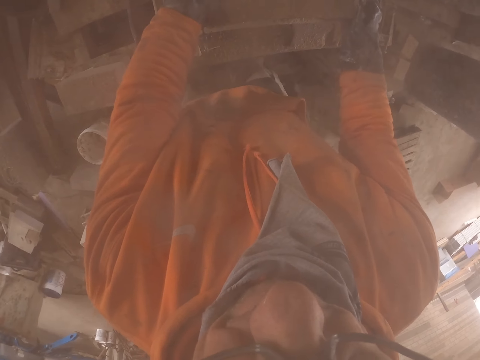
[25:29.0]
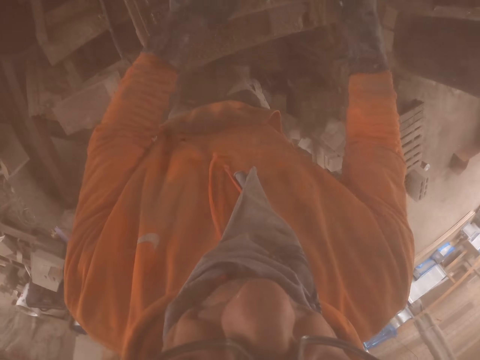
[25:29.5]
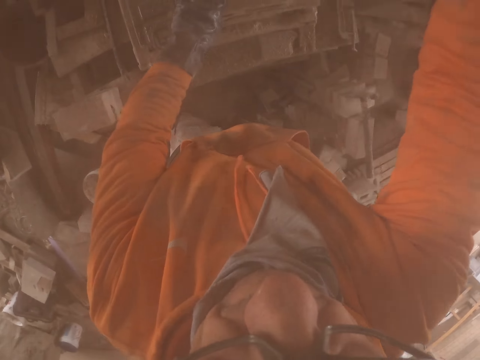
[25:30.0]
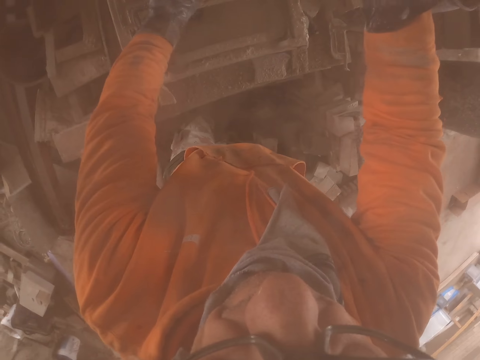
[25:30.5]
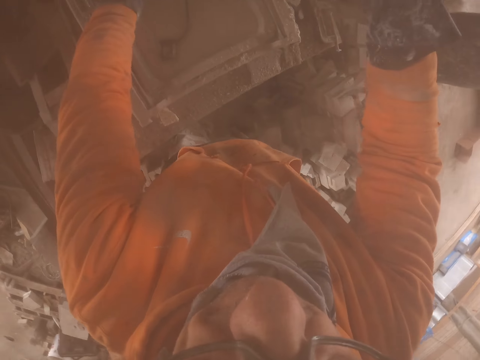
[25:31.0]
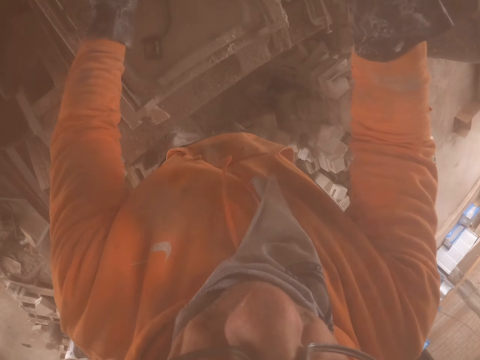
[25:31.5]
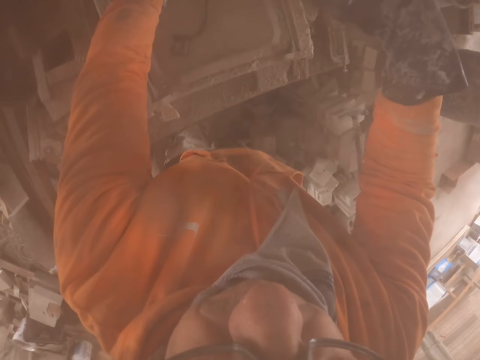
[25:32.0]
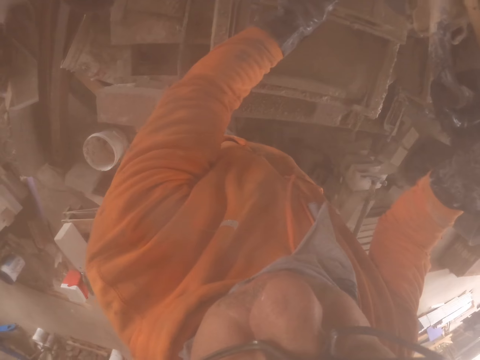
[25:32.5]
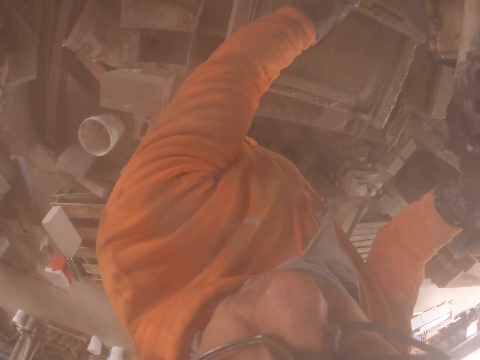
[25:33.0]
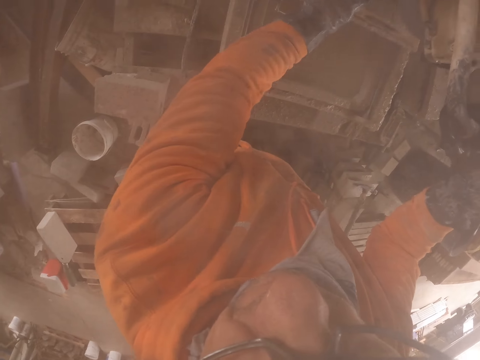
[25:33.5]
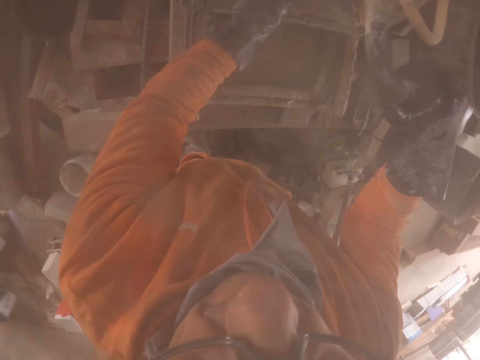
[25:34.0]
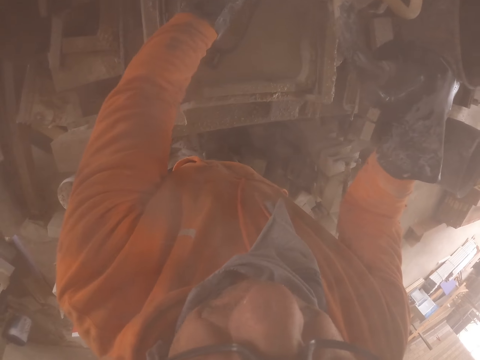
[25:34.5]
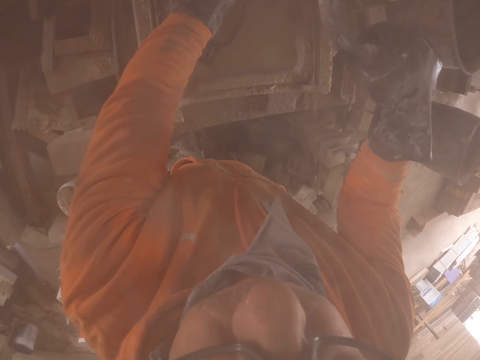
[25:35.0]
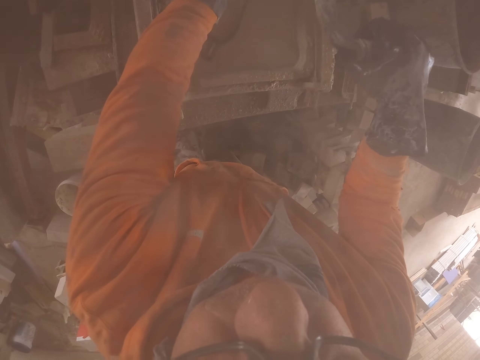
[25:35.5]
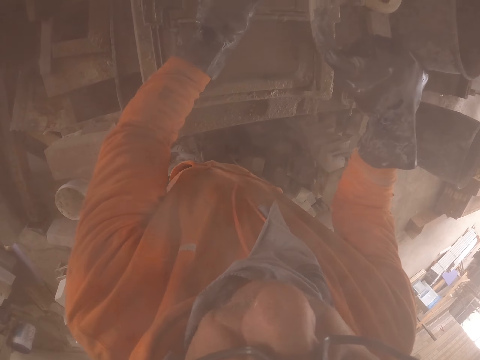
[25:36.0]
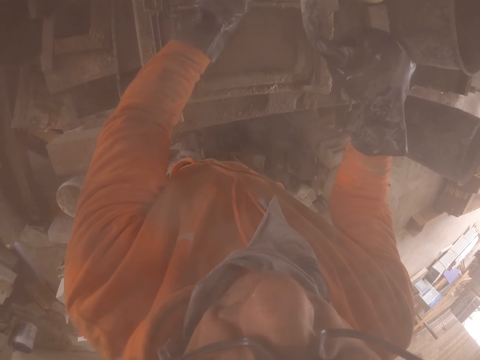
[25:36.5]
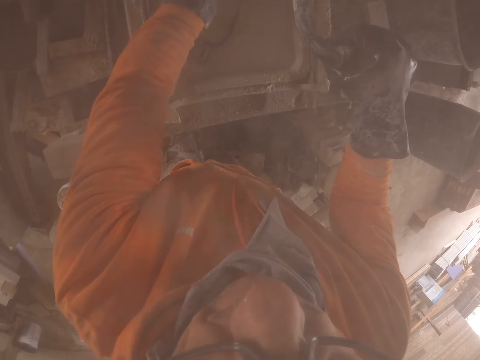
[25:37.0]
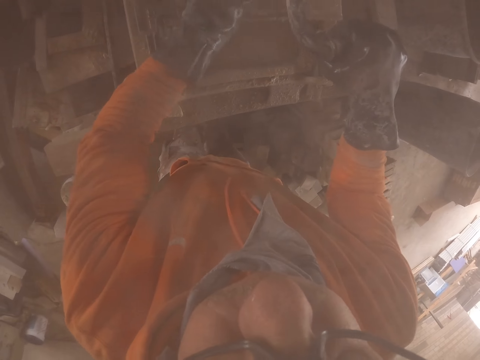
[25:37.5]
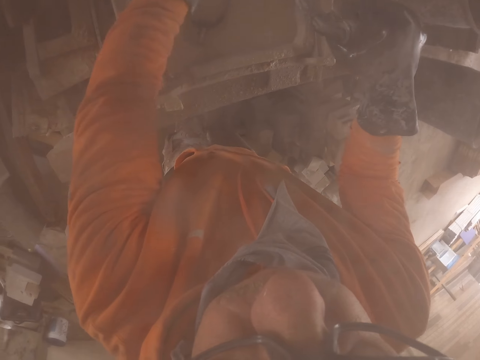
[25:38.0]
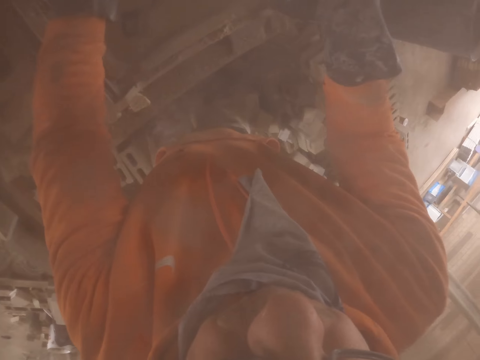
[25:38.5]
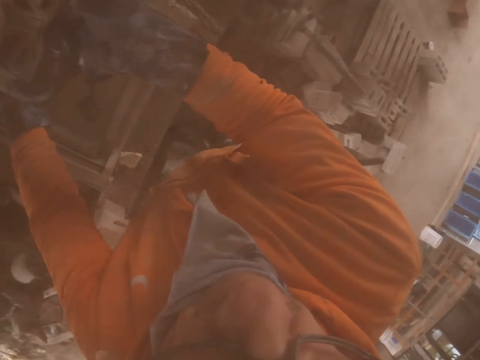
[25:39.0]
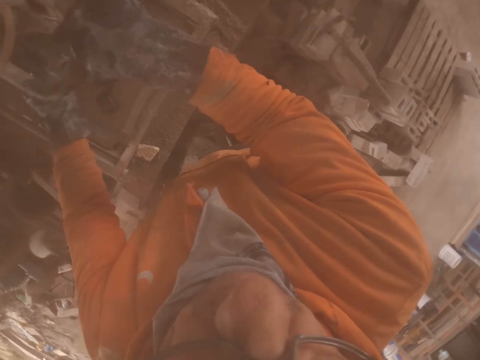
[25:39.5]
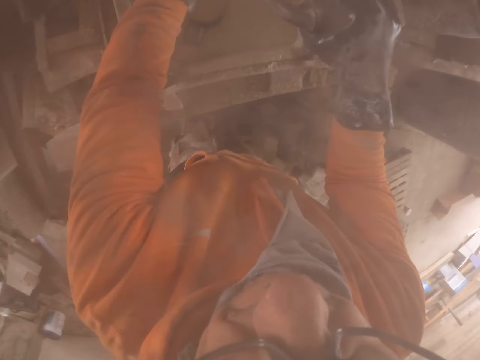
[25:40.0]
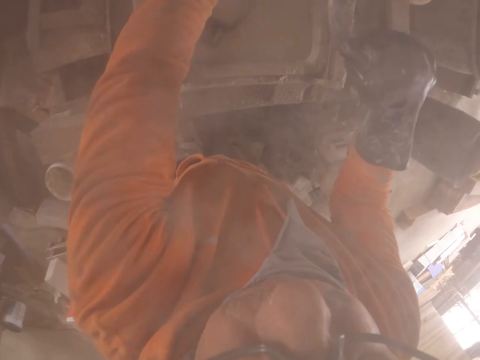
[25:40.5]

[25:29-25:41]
The camera wearer cuts the brick with the cutting machine.

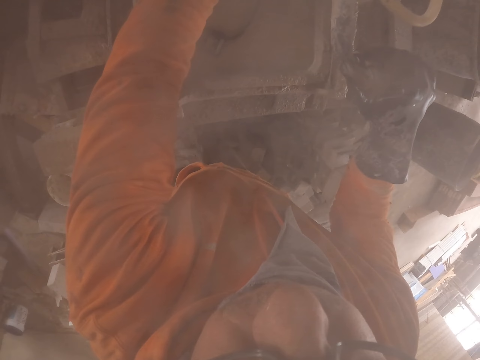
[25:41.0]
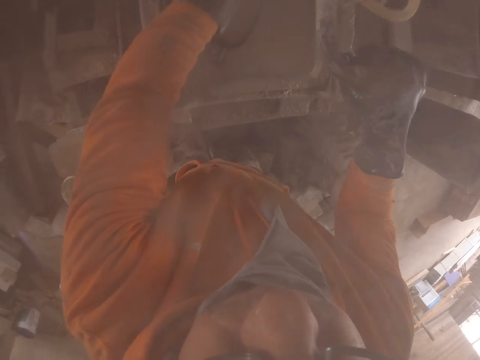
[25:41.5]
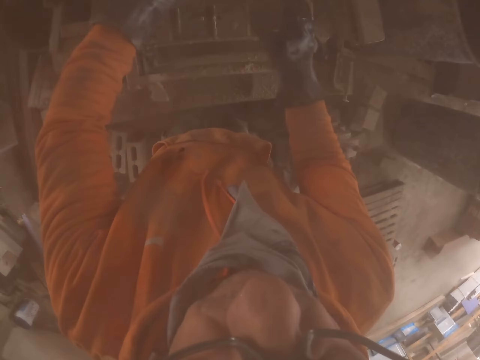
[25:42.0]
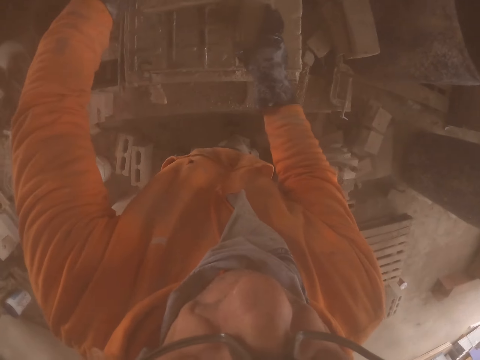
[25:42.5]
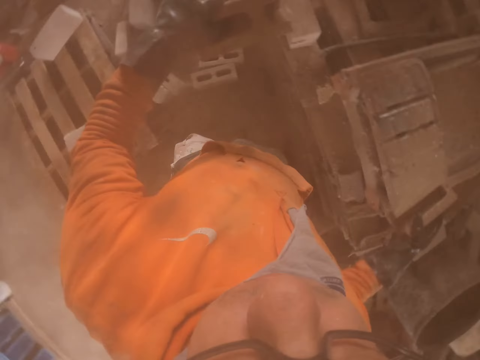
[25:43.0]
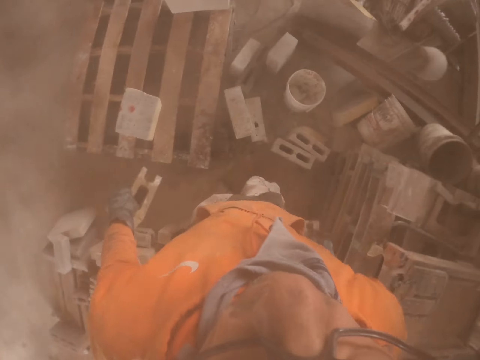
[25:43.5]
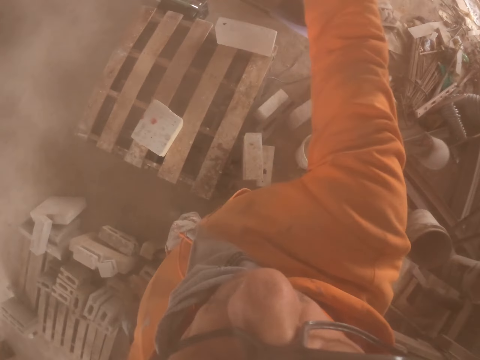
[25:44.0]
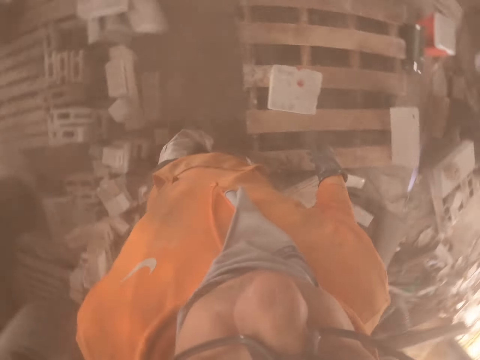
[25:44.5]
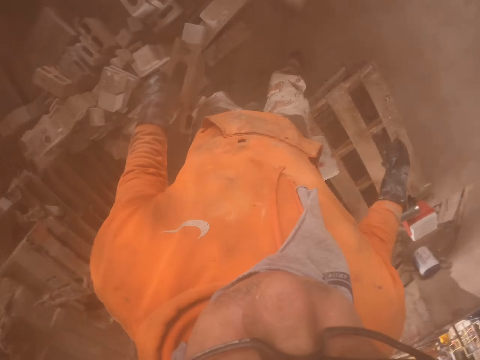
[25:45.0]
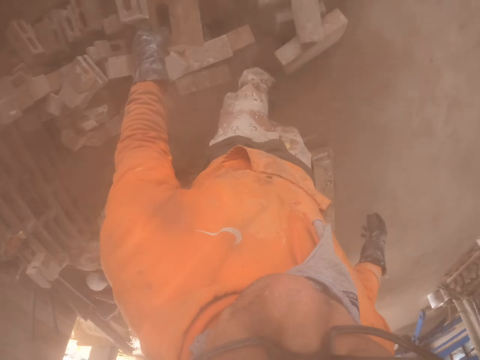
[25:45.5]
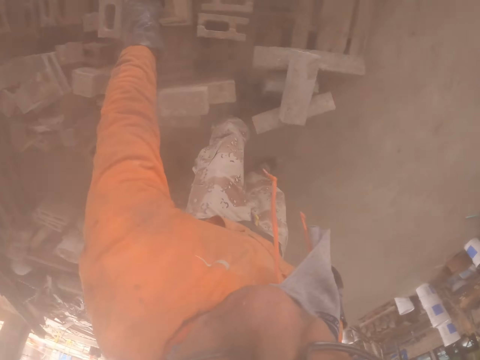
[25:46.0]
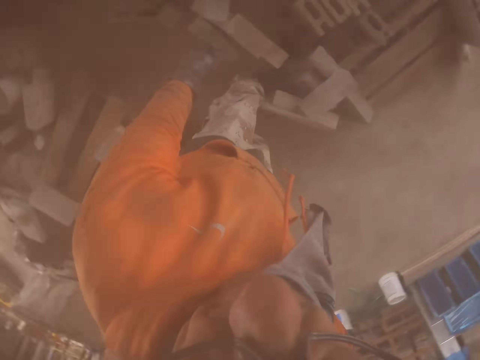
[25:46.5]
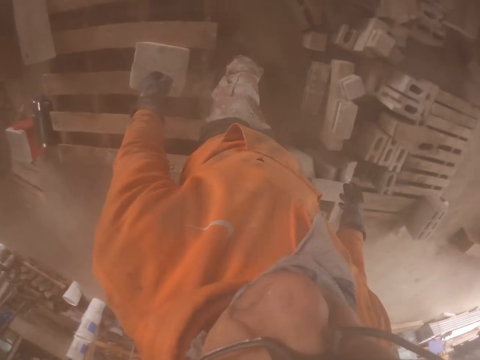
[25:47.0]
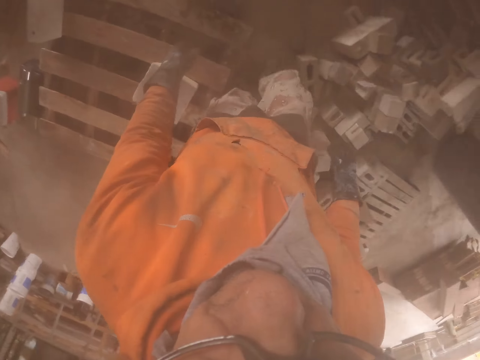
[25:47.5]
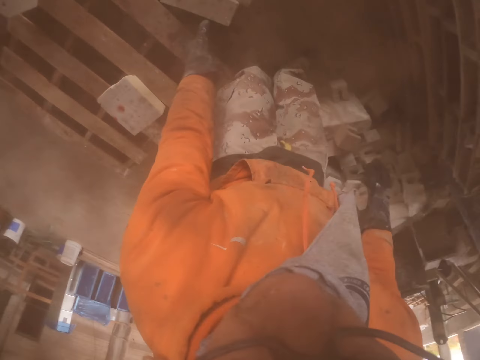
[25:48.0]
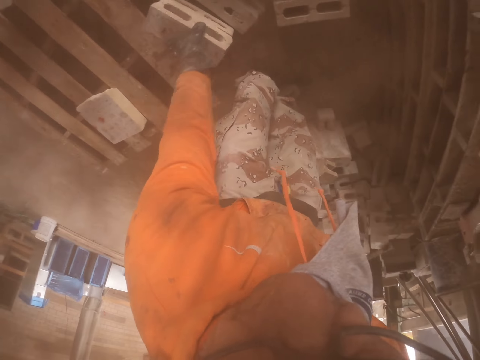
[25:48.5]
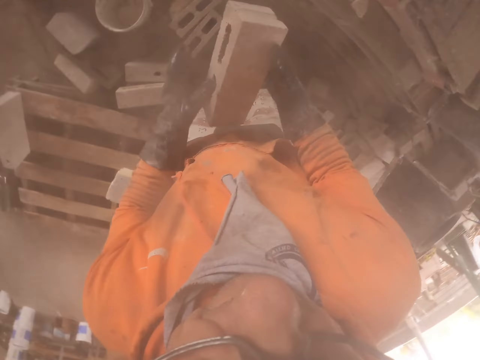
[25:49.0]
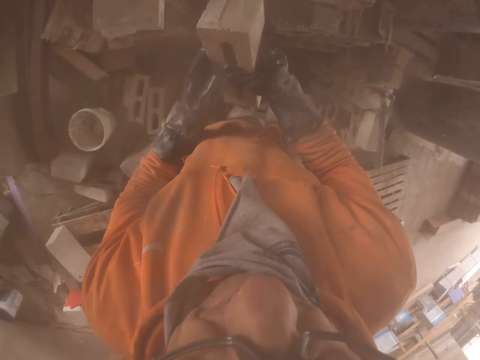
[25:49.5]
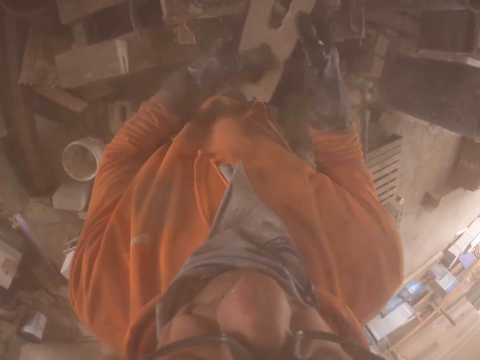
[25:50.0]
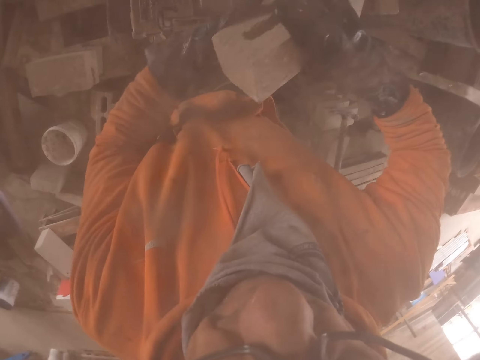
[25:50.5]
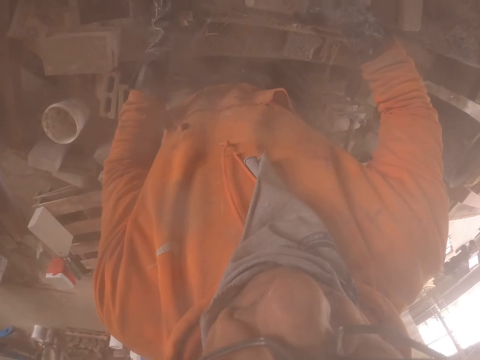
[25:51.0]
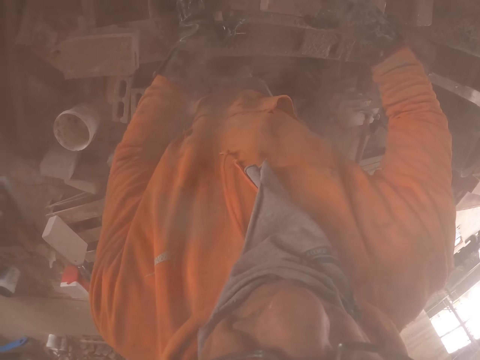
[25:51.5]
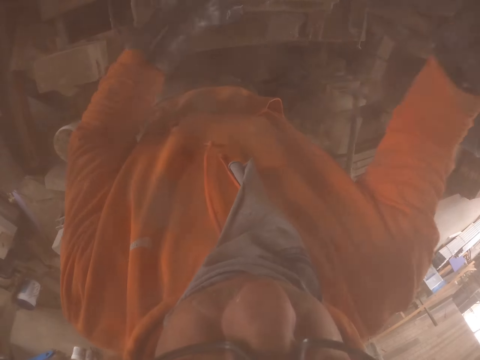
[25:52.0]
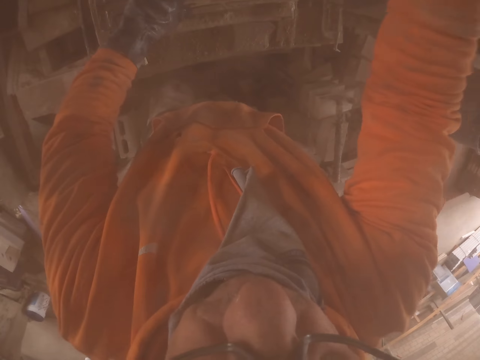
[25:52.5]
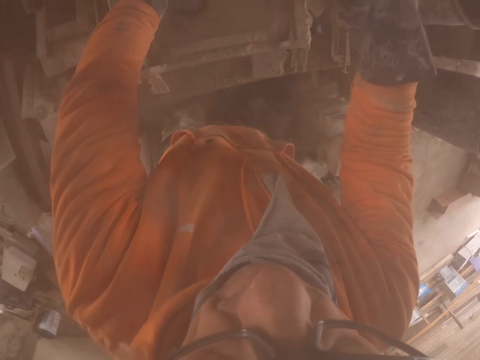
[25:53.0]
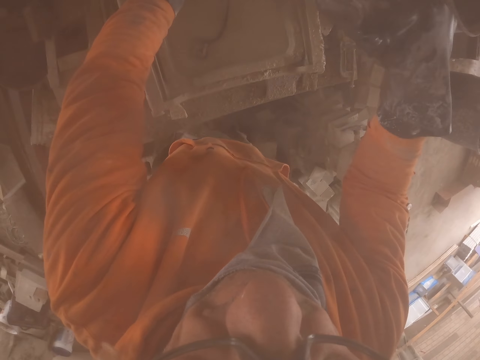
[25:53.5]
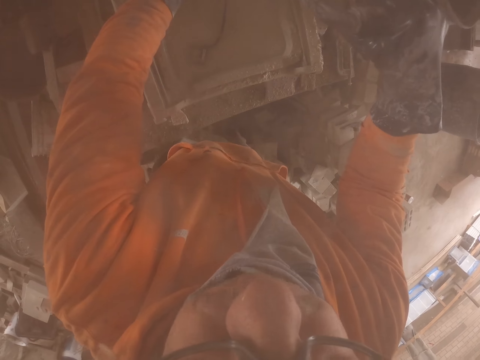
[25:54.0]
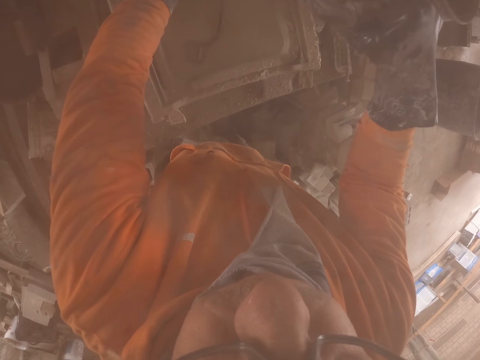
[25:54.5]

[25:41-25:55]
The camera wearer throws the brick away. They put a brick on the pallet. They pick a brick. They put the brick in the brick cutting machine. They cut the brick with the cutting machine.
